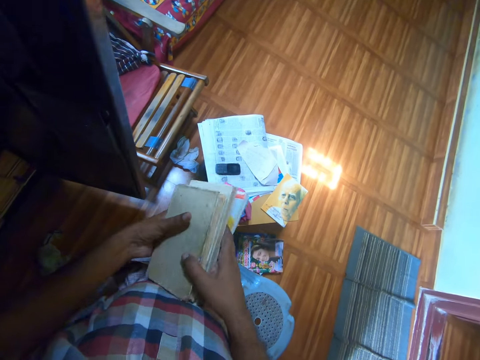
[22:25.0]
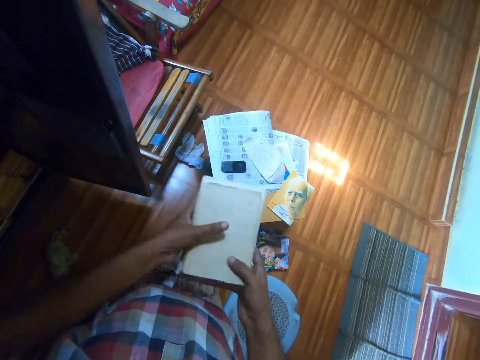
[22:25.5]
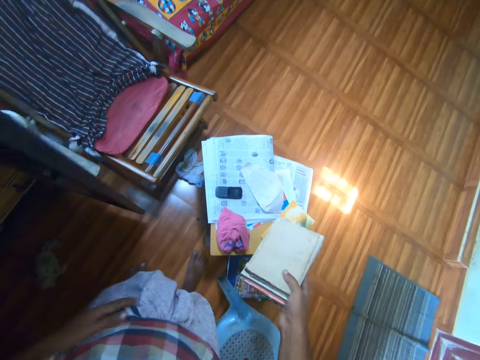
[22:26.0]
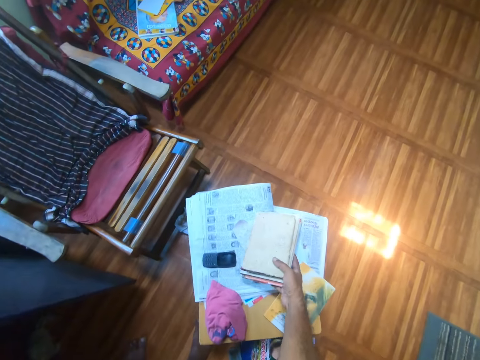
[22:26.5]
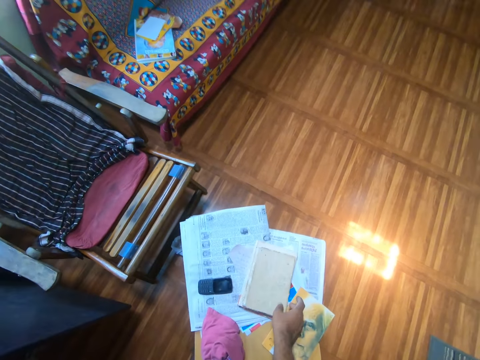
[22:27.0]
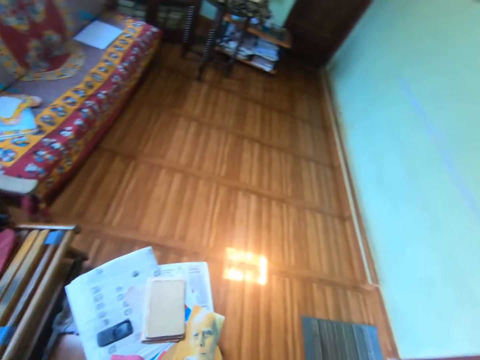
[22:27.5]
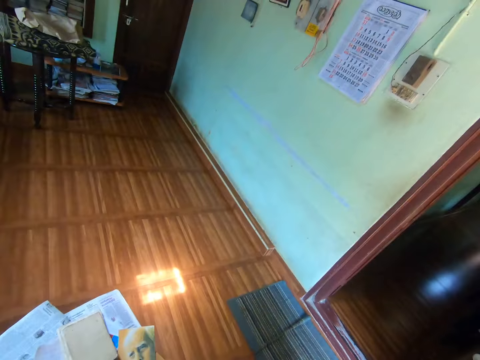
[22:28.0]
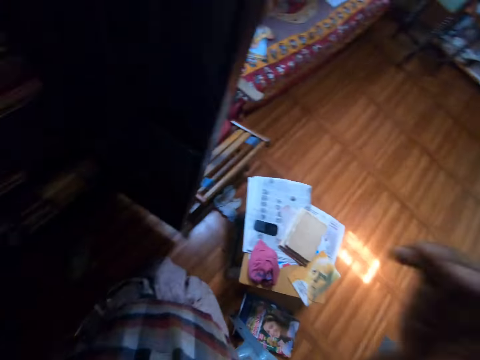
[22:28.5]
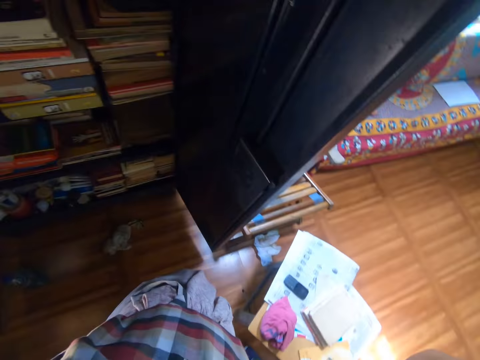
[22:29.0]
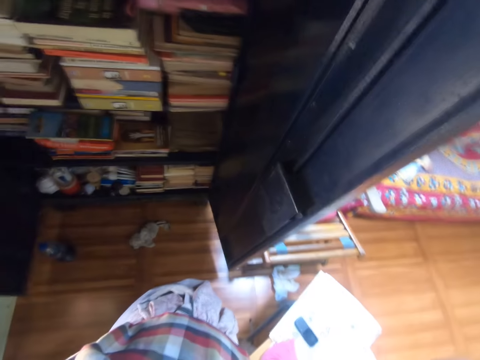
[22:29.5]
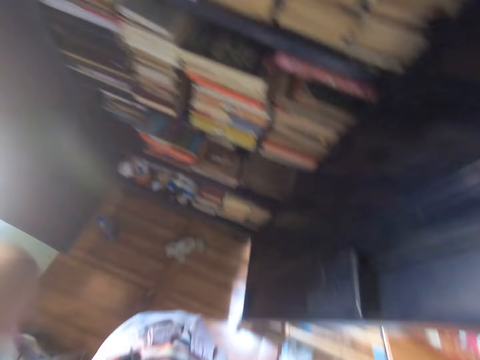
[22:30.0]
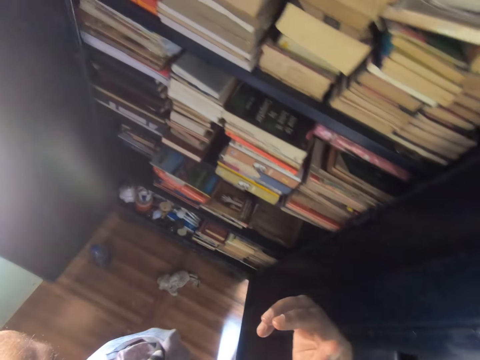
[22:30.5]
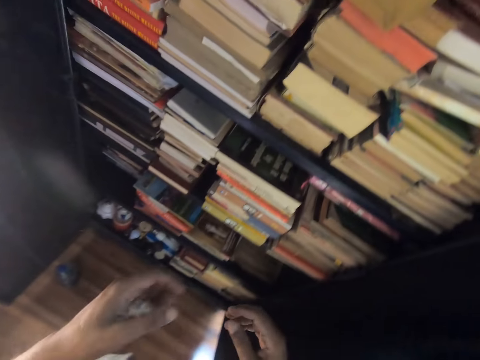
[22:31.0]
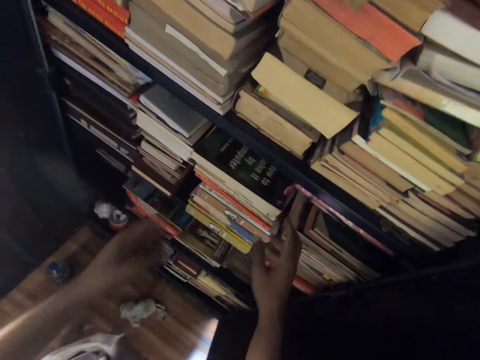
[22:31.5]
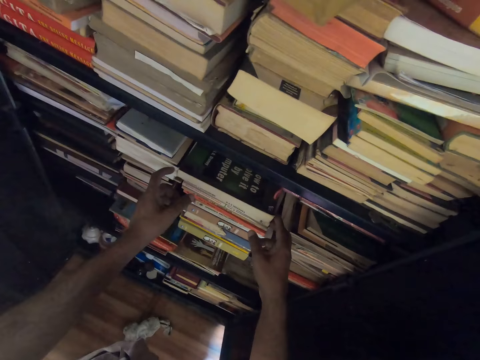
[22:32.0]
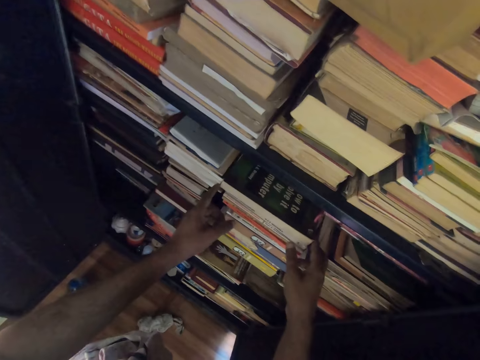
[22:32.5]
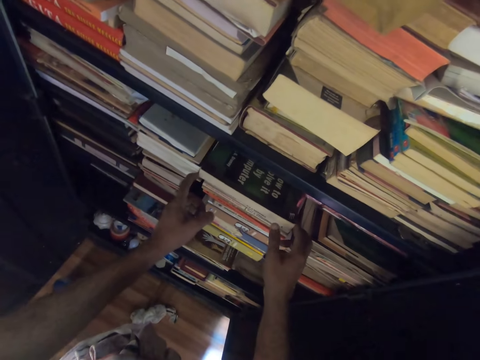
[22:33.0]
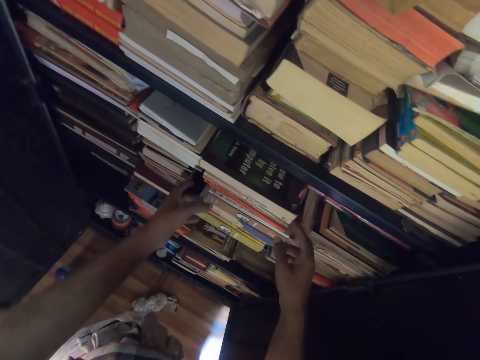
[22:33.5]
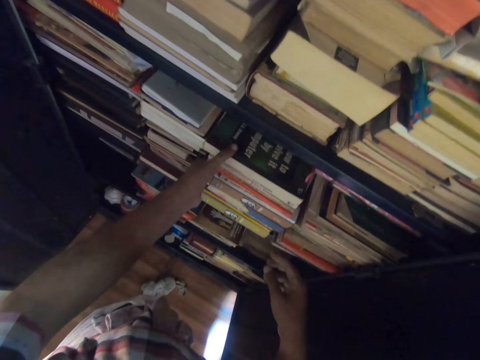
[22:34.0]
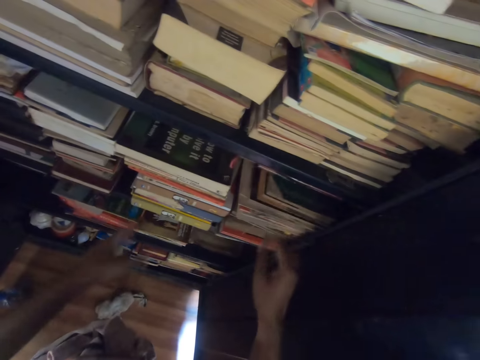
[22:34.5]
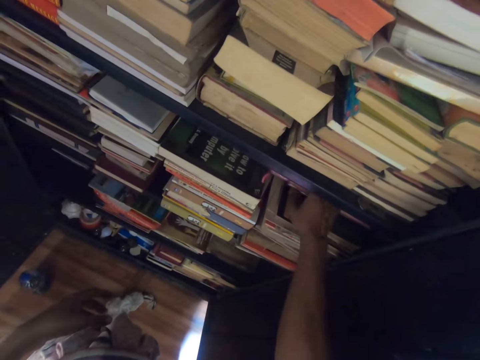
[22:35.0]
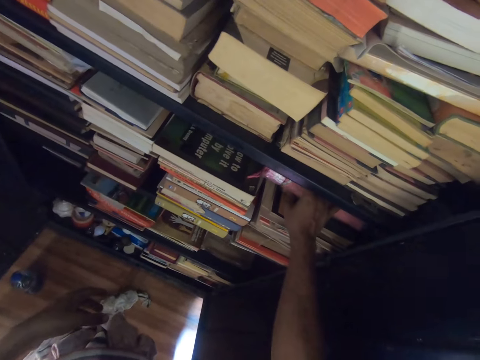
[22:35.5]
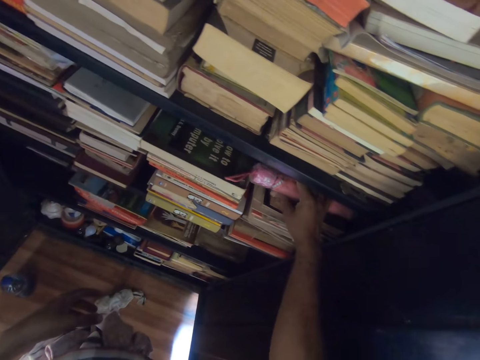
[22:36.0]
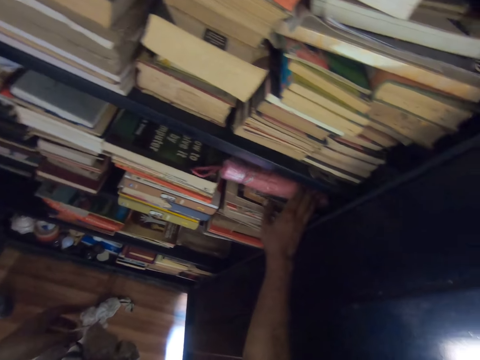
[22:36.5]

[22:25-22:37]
The camera wearer puts down the books with his right hand. He looks around. He raises his right hand. He touches the books with both hands. He touches an umbrella.

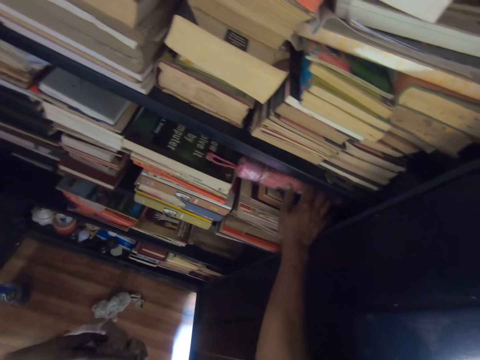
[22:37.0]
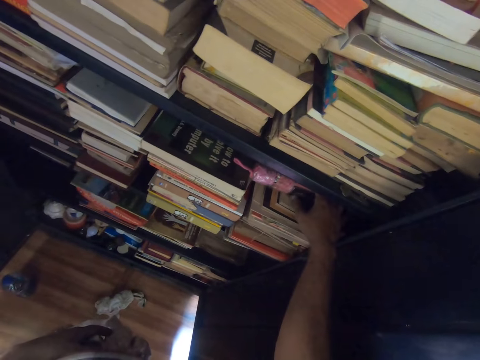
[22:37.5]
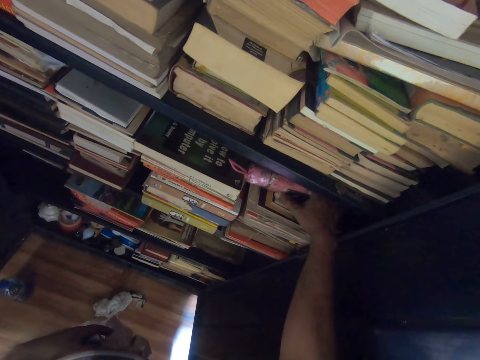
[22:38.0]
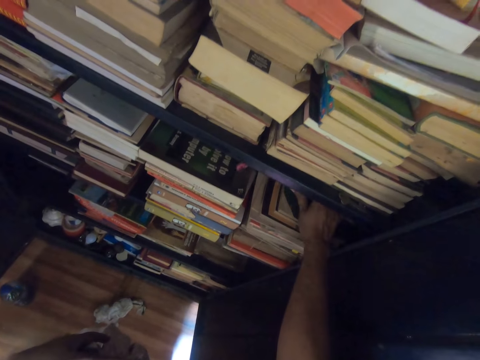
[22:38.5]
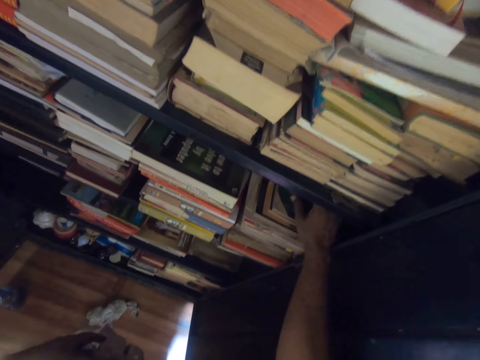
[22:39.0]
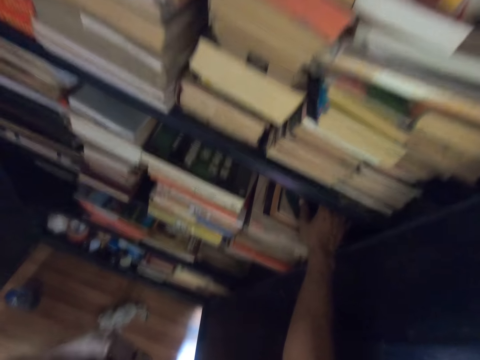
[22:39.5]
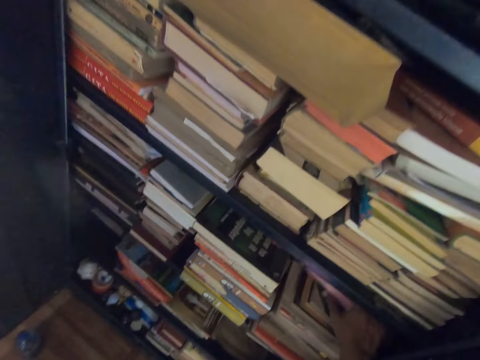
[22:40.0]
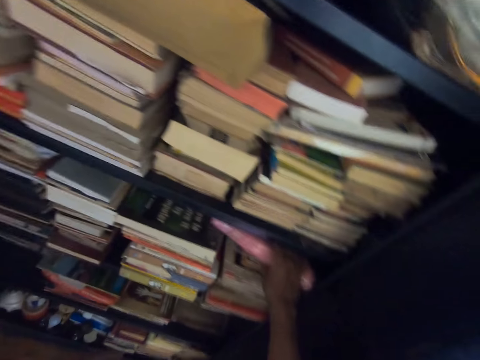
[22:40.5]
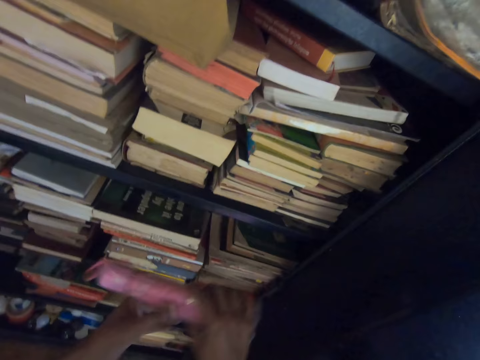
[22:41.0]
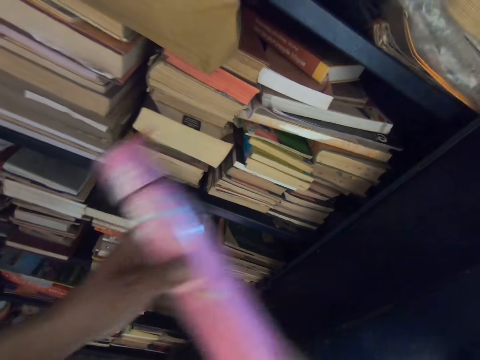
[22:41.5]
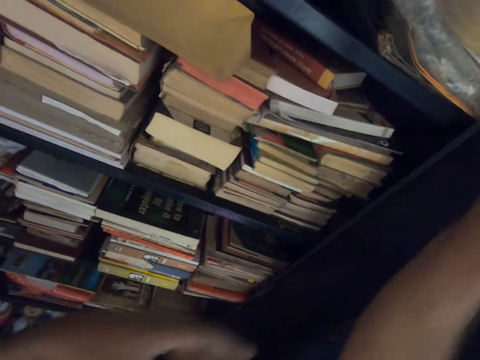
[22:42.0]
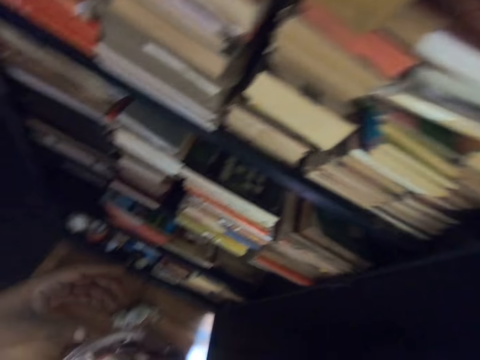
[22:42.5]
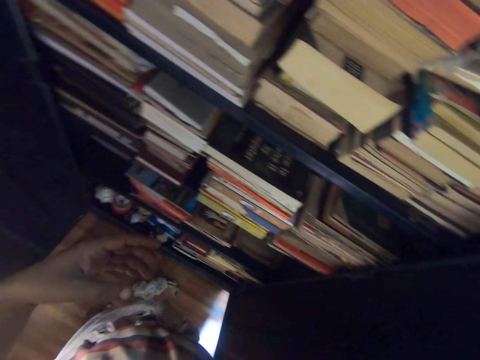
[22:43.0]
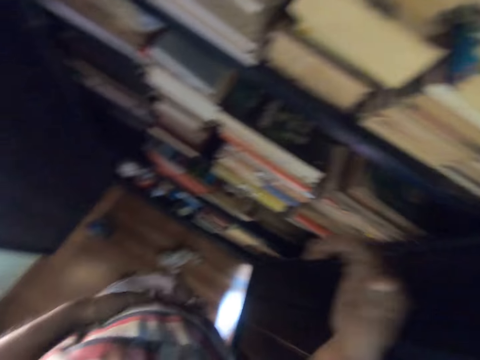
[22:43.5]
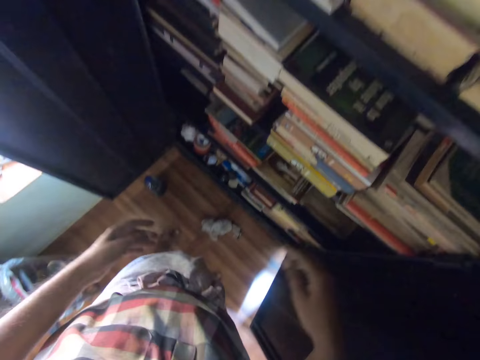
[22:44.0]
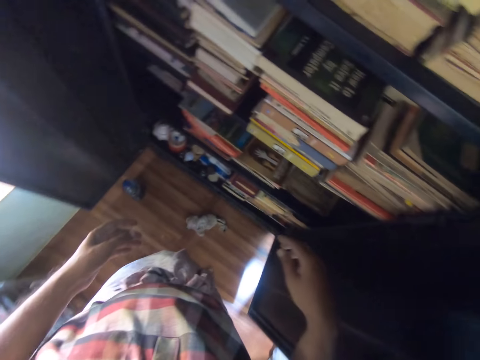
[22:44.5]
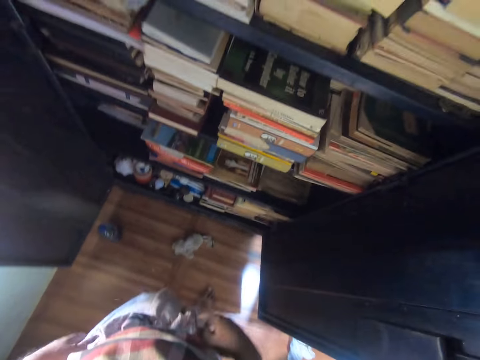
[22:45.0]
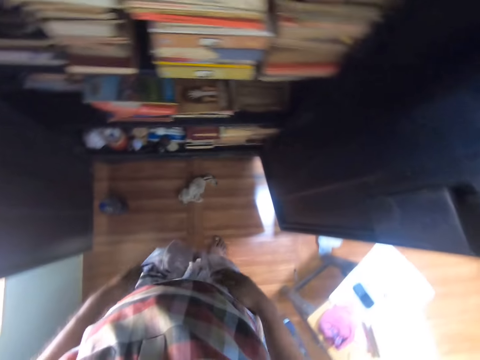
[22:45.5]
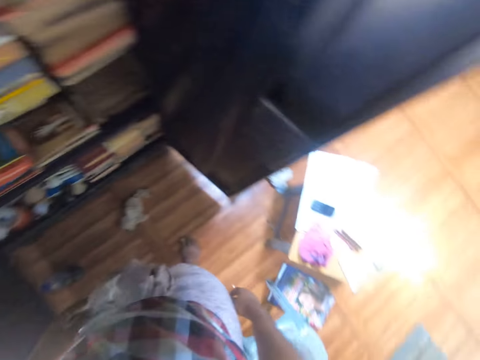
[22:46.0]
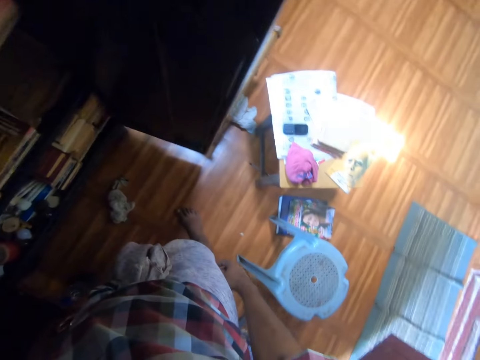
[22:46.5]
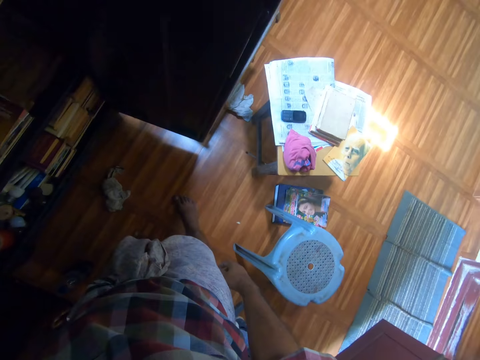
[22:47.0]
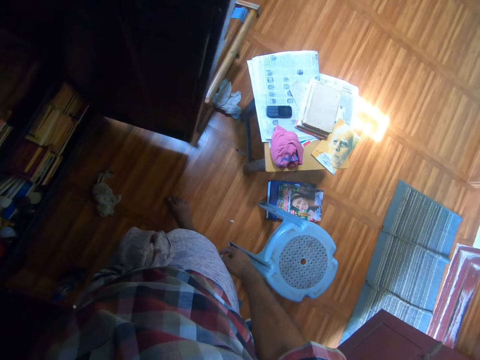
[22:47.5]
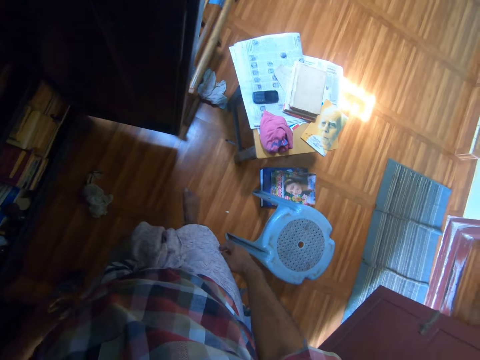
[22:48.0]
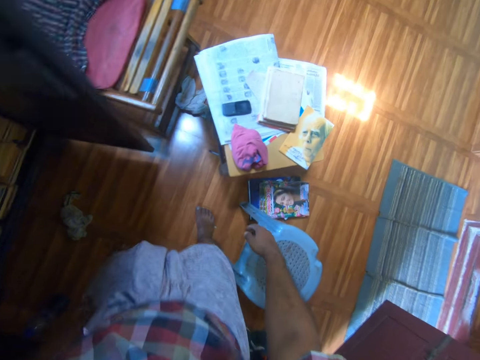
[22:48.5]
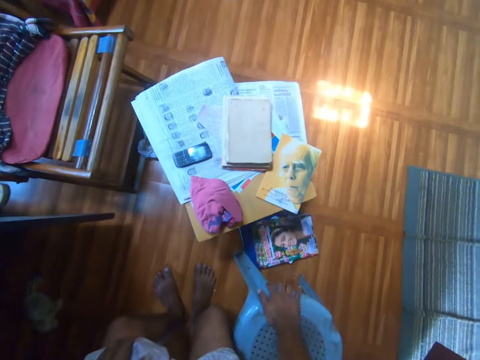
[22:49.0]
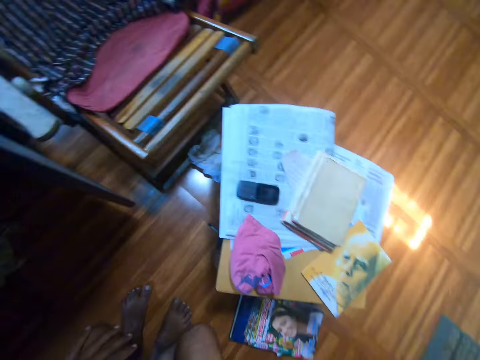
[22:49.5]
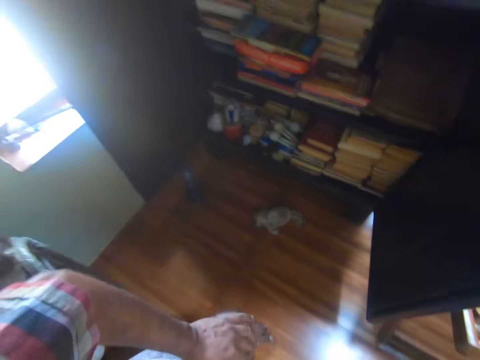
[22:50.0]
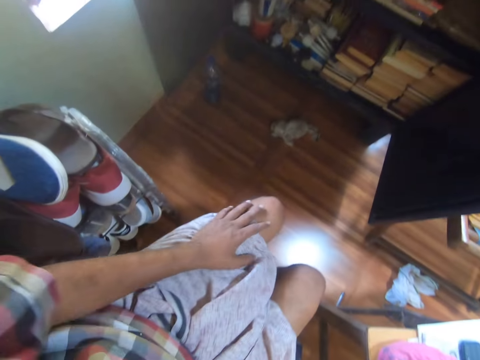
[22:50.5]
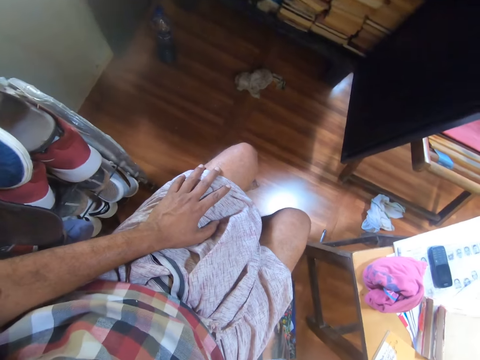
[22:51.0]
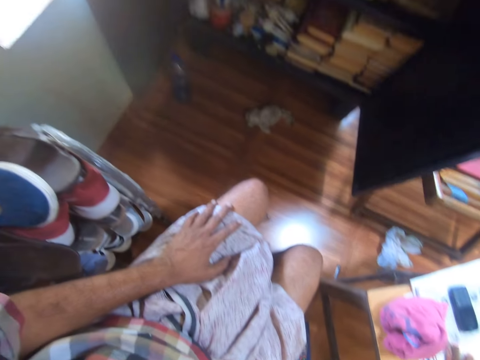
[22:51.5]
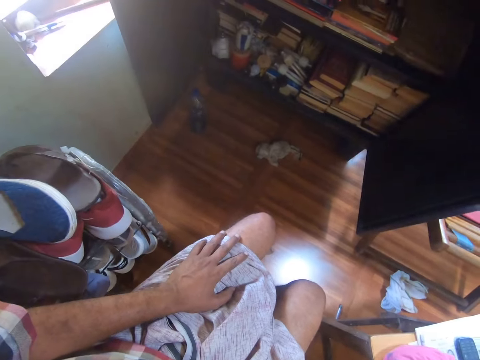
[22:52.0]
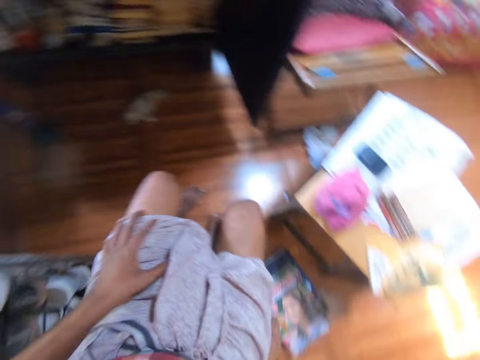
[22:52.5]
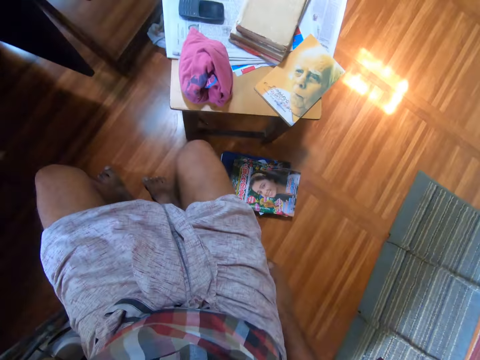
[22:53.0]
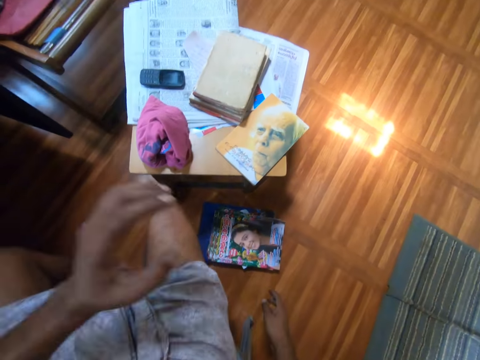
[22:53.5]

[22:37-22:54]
The camera wearer touches the pencil case or umbrella with his right hand. He picks up the umbrella. He adjusts the pencil case with his right hand and carries the pencil case with both hands. He puts the pencil case on the shelf with his right hand. He looks around. He stares at the books on a stool. He looks around the room. He moves the legs. He sits on a blue plastic chair. He stares around. He stares at the books in shelves. He looks around the room.
